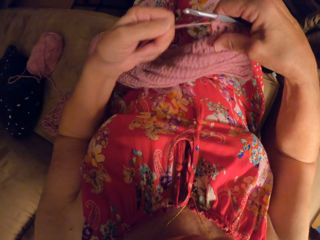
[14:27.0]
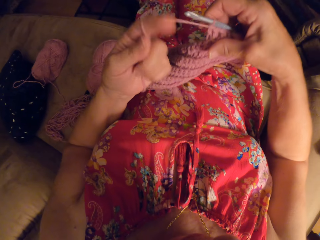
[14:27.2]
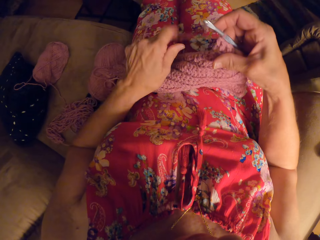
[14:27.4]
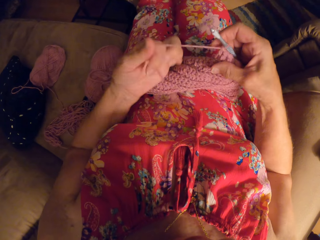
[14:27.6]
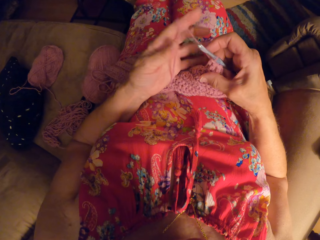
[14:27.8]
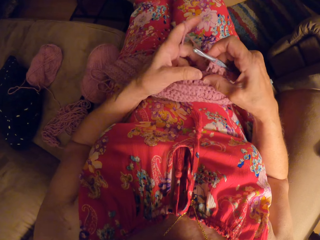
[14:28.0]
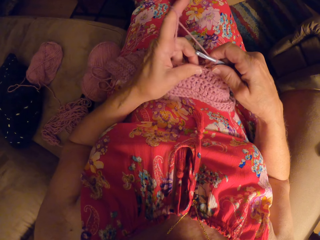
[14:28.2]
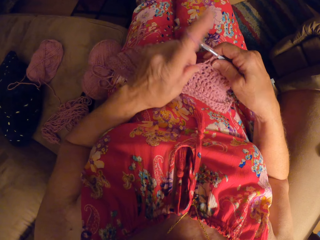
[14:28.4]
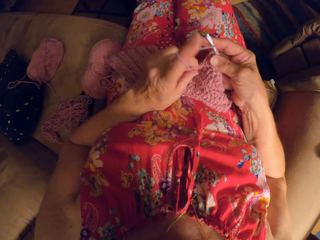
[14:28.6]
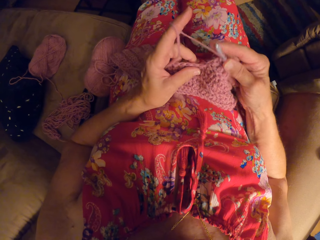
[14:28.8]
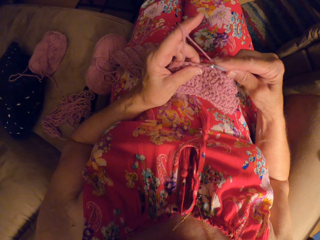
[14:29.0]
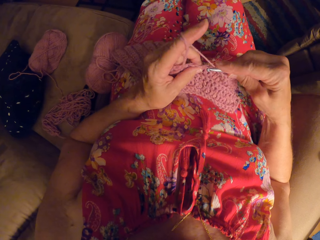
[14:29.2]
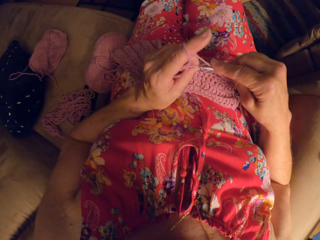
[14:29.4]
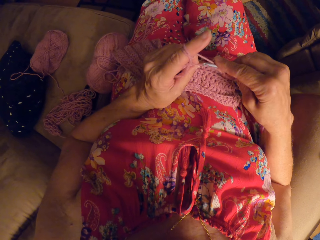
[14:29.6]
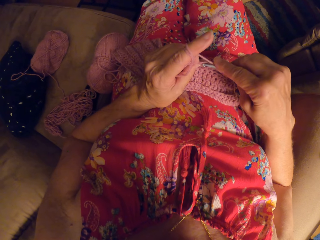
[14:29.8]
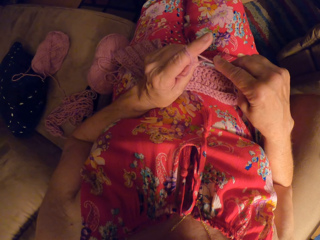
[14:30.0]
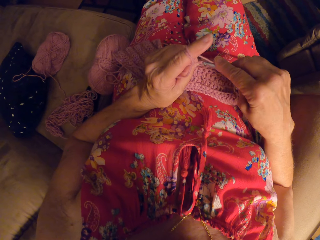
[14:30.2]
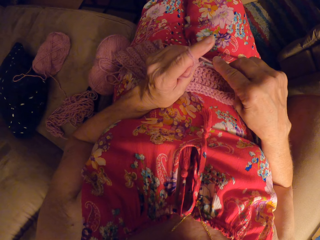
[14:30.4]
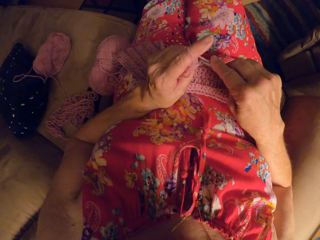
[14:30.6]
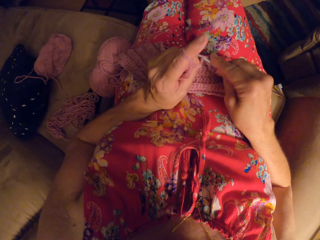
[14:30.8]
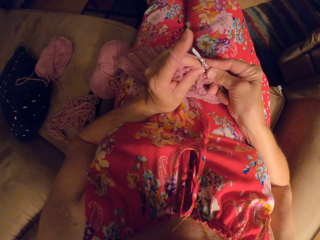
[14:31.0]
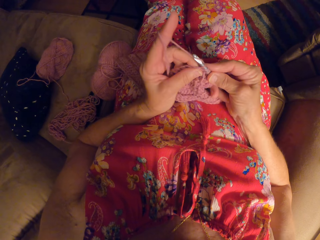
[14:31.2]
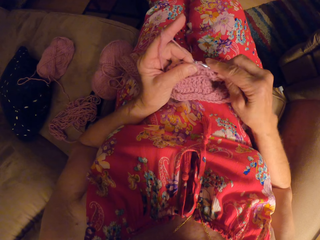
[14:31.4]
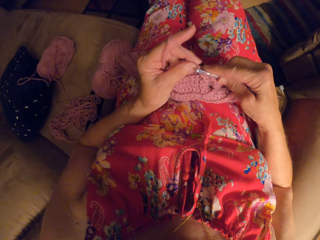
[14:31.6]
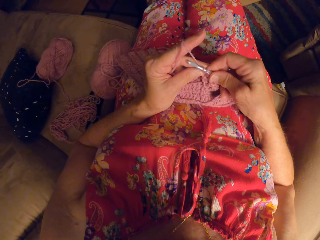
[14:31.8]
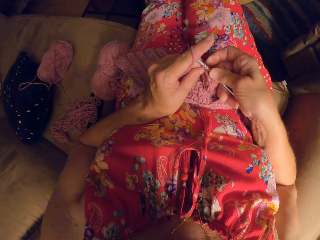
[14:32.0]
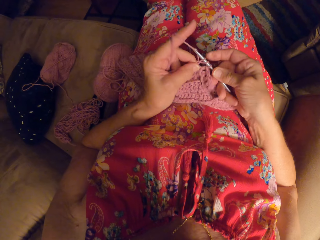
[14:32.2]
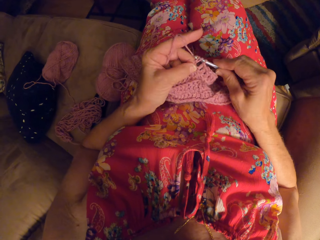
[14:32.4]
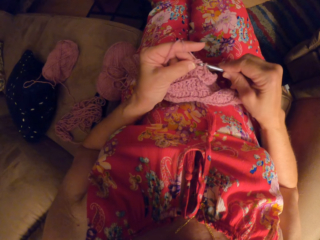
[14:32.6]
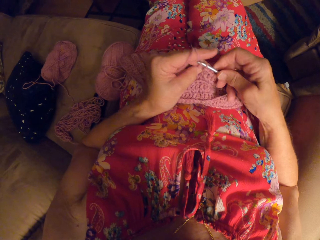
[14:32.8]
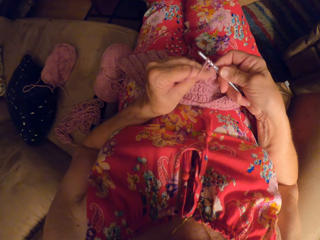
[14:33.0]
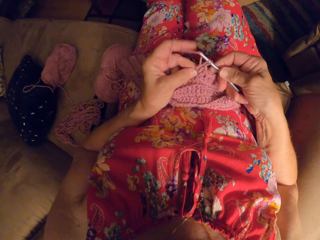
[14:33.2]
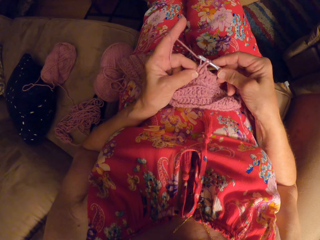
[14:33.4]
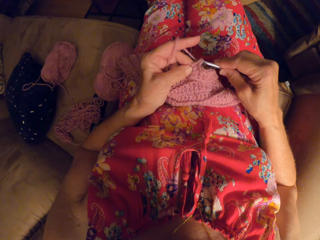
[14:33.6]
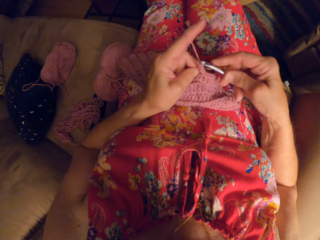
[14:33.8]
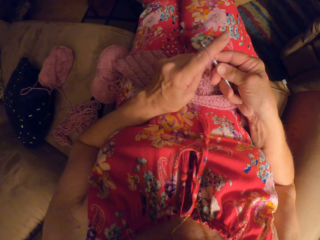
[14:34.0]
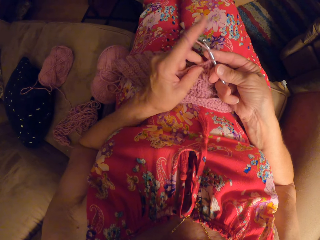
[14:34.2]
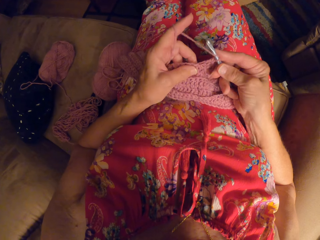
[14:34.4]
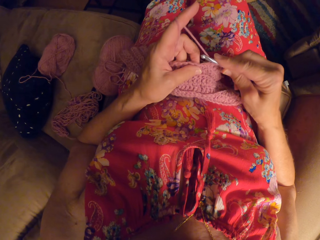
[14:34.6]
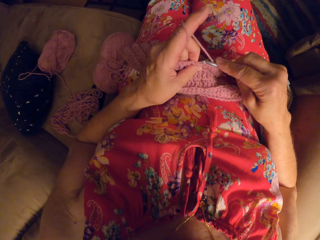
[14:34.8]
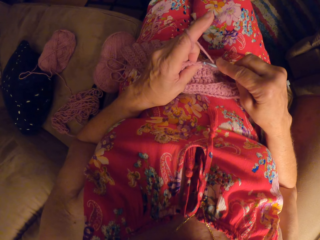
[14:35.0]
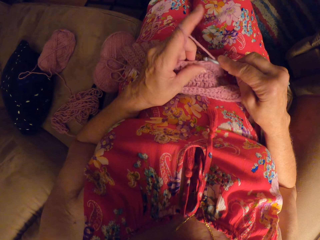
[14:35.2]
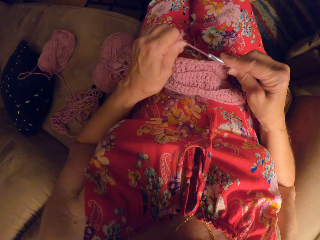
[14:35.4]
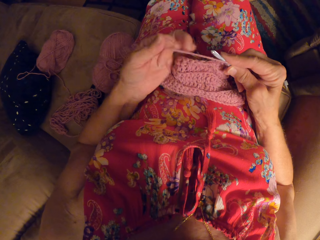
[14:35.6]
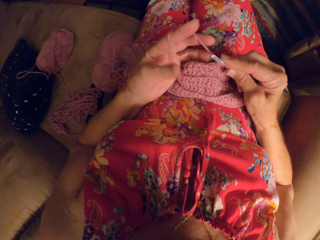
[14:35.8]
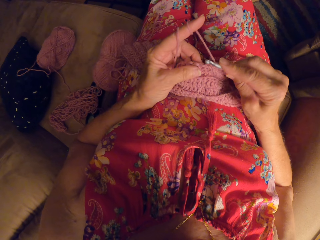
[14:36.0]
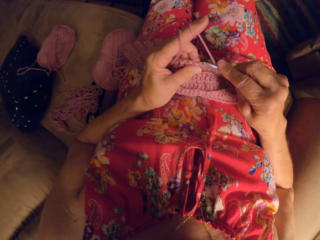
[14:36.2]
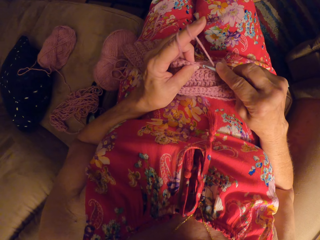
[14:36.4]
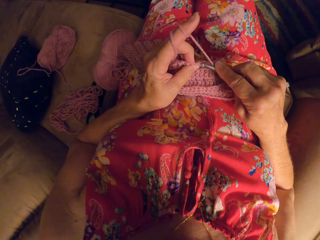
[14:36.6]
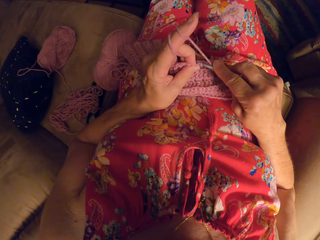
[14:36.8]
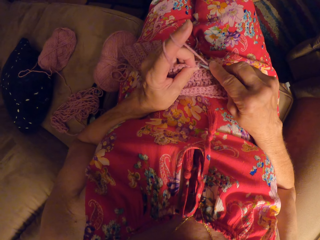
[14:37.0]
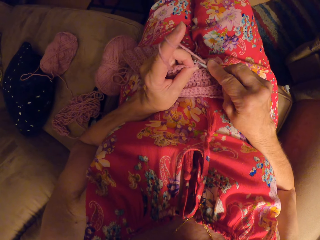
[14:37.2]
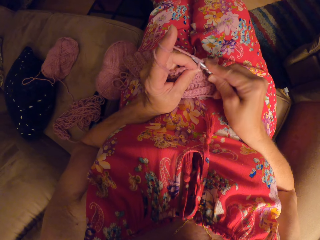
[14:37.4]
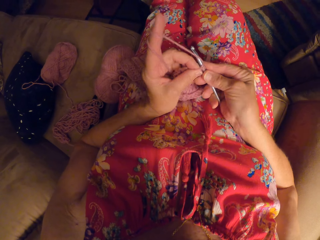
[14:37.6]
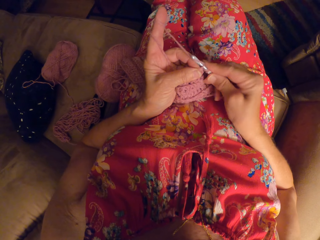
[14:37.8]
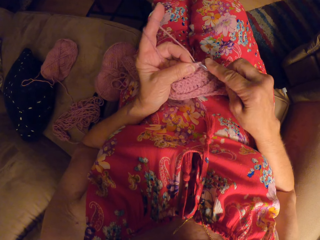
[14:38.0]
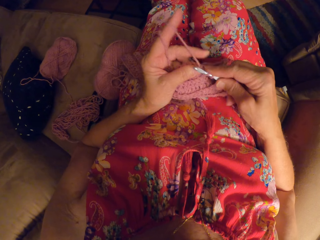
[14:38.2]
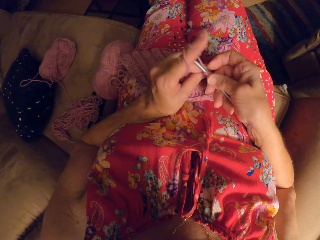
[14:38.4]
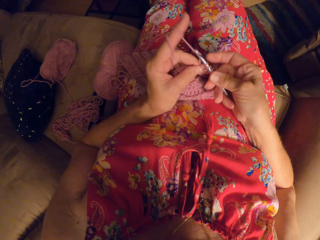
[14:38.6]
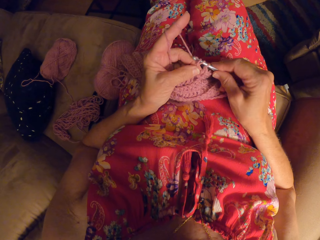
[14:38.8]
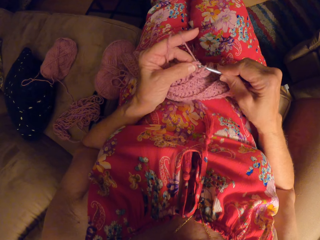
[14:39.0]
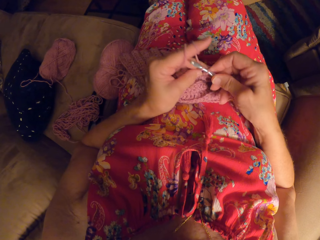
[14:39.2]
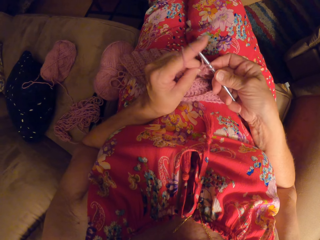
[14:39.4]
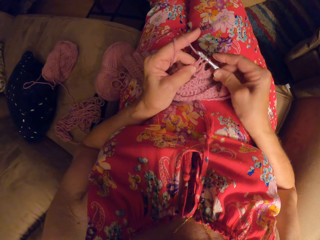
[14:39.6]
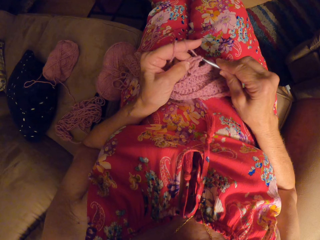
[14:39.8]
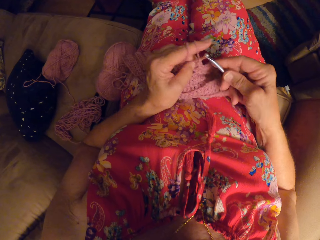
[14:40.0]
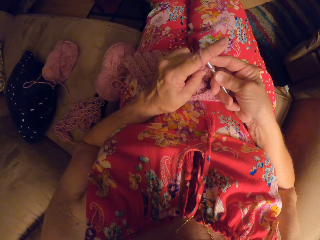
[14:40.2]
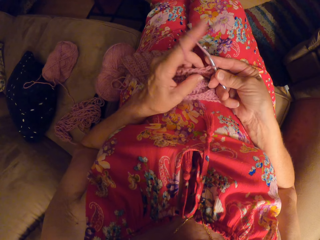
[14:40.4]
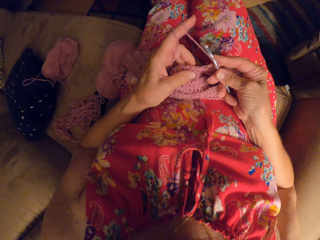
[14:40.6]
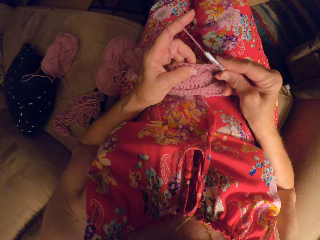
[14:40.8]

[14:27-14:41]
The camera wearer rolls the thread on the index finger. They crochet. They roll the thread on the index finger. They crochet.

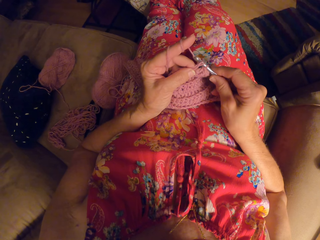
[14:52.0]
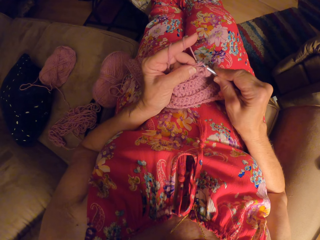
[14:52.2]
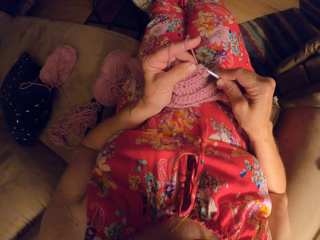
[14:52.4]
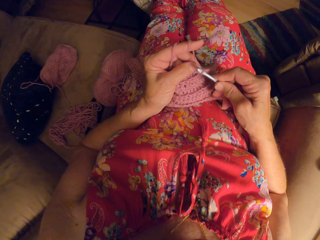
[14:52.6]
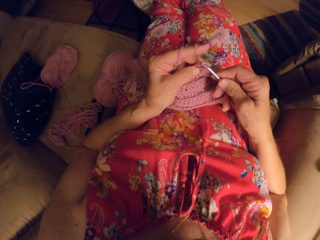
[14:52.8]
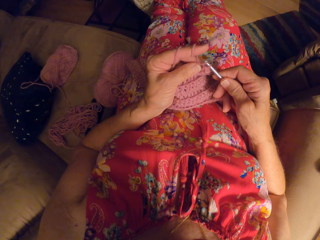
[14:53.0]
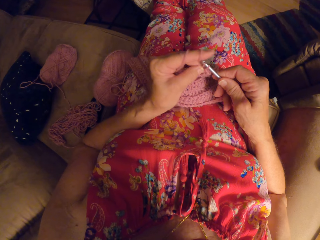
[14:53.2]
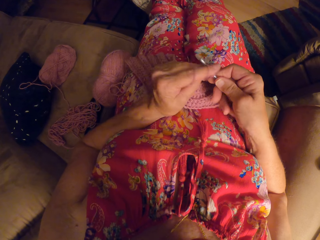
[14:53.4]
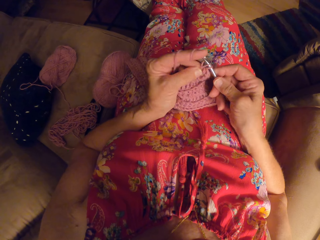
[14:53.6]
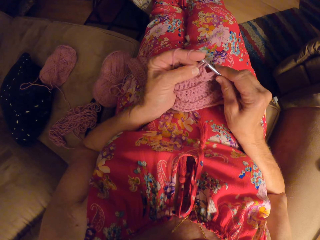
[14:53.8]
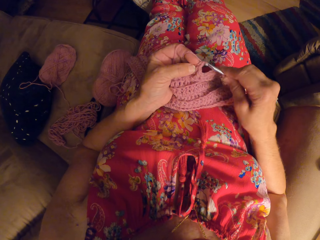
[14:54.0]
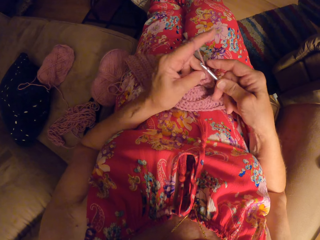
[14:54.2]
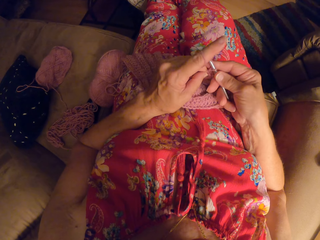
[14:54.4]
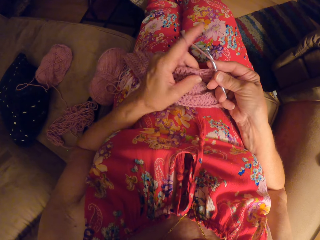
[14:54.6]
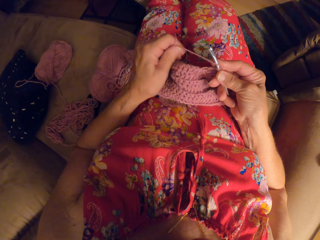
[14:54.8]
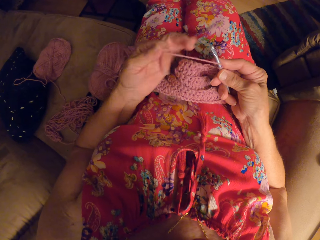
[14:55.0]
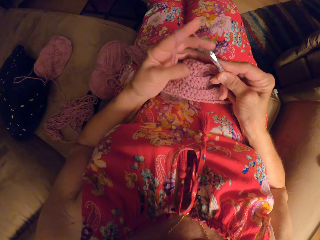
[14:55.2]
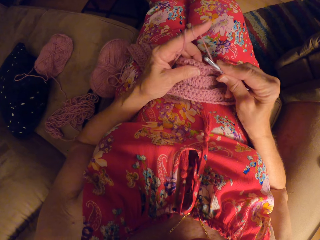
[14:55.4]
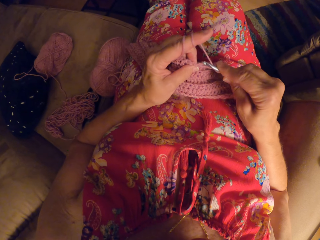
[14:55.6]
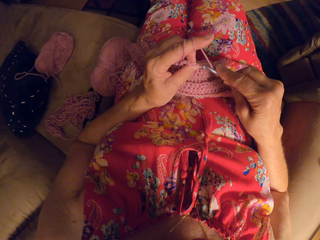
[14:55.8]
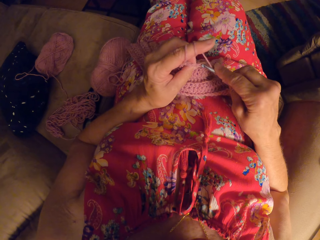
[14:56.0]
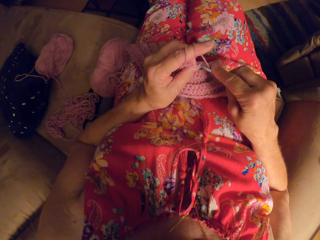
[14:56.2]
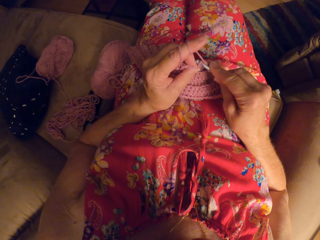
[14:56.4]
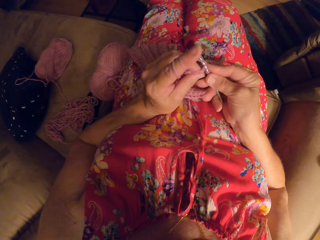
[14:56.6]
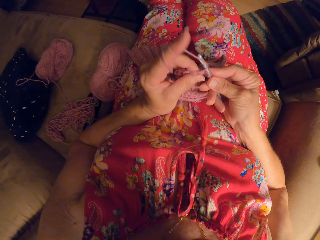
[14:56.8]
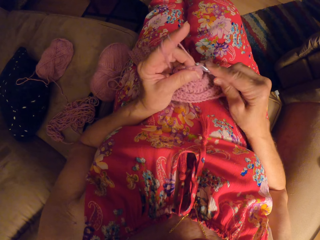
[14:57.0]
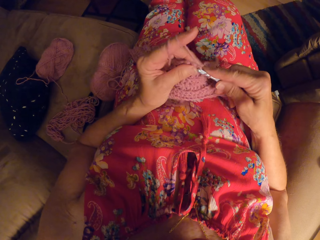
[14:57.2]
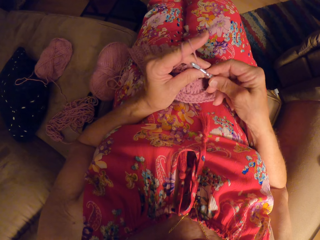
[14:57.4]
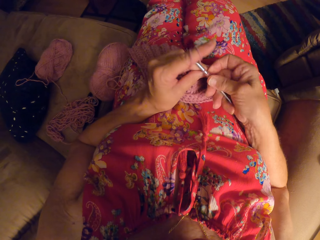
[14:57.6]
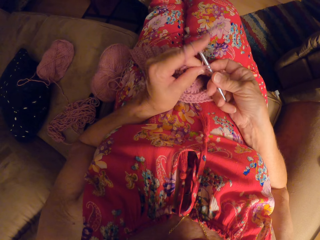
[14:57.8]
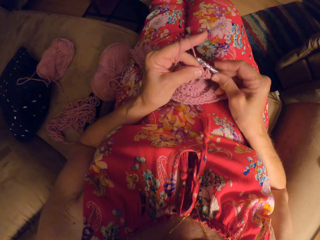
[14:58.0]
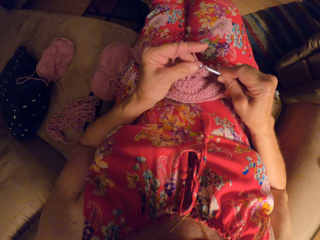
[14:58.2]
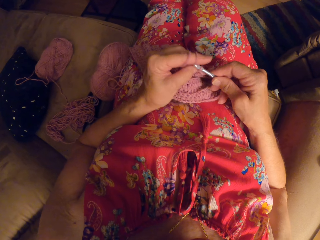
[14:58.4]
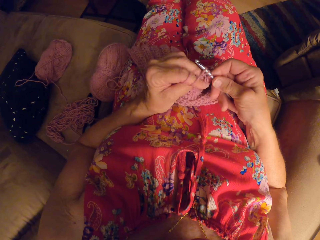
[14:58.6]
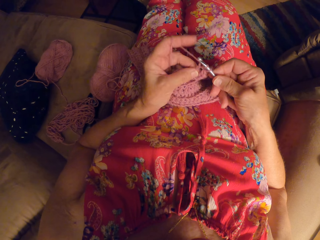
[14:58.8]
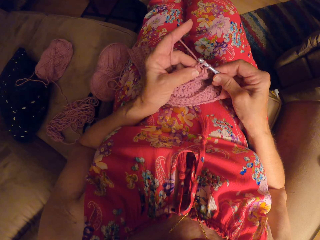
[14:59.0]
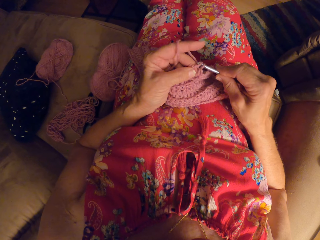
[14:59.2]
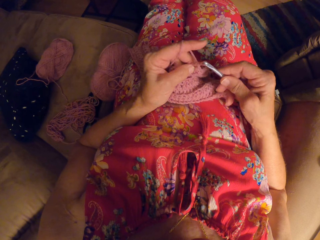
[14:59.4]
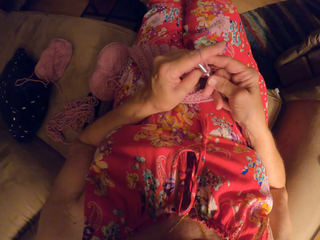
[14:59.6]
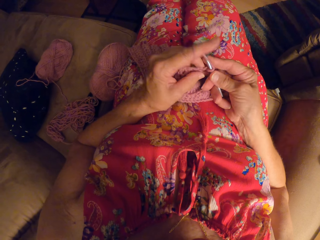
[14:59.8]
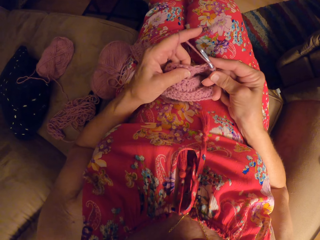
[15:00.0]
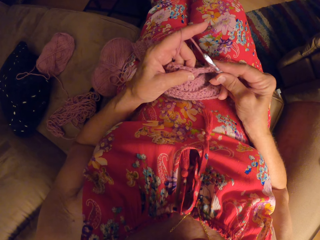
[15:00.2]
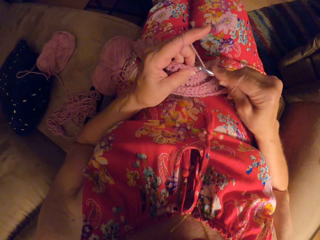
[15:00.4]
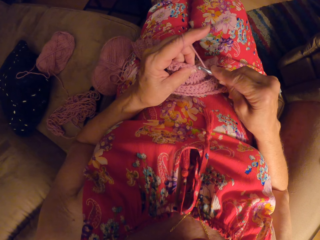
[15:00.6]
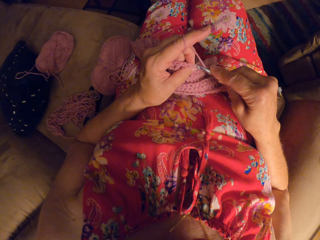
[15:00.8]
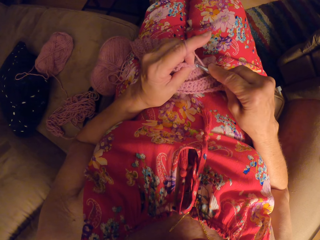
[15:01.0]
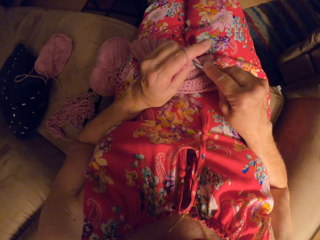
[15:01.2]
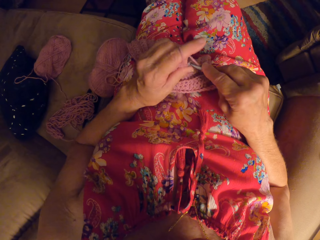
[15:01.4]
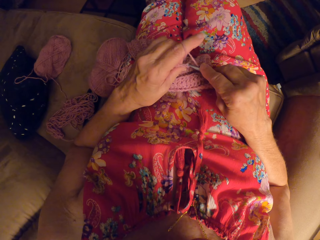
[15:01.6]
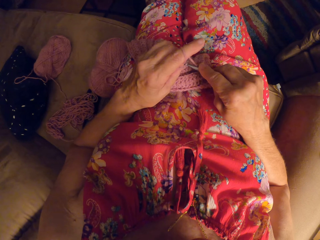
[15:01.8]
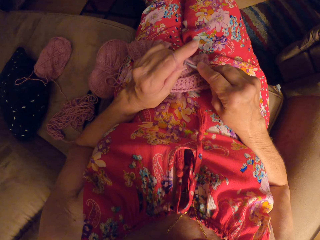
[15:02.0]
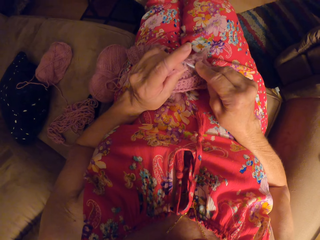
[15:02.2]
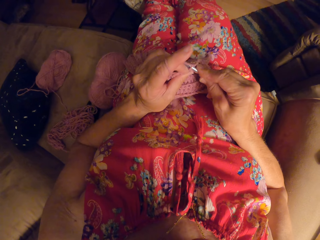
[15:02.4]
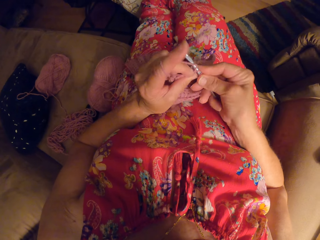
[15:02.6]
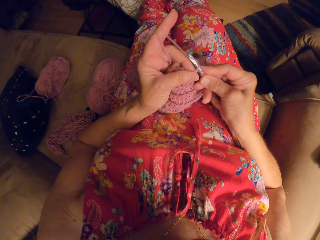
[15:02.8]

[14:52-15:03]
The camera wearer rolls the thread on the index finger. They crochet.
